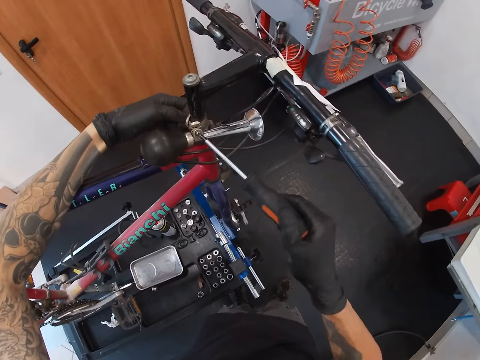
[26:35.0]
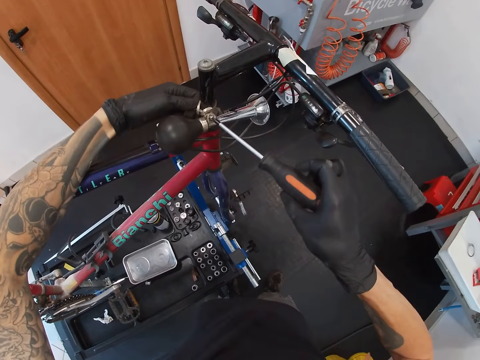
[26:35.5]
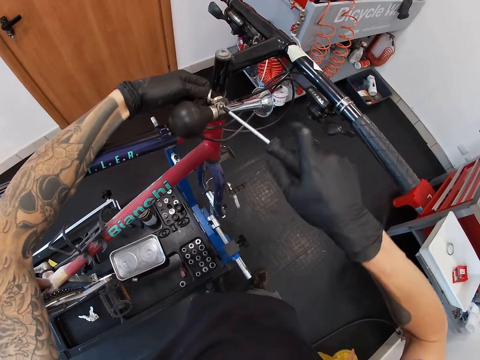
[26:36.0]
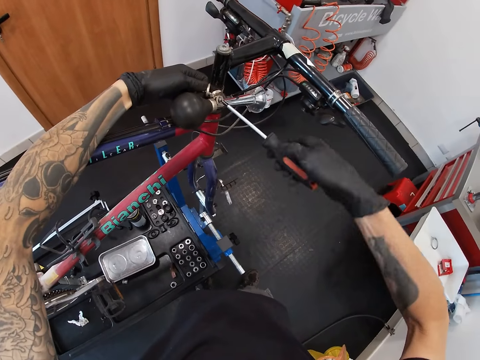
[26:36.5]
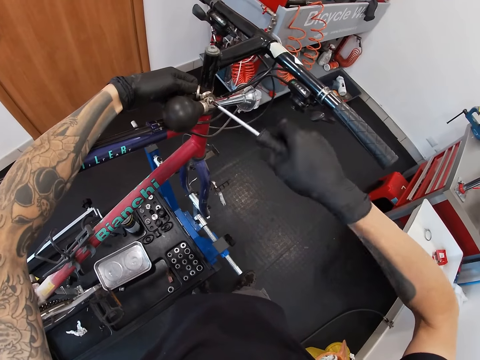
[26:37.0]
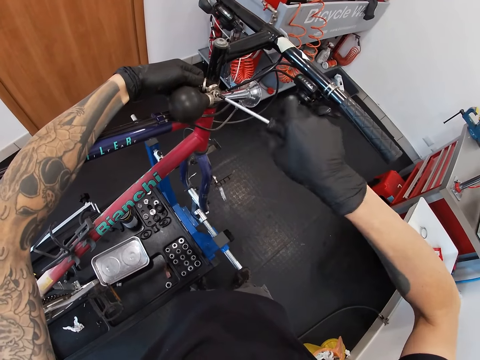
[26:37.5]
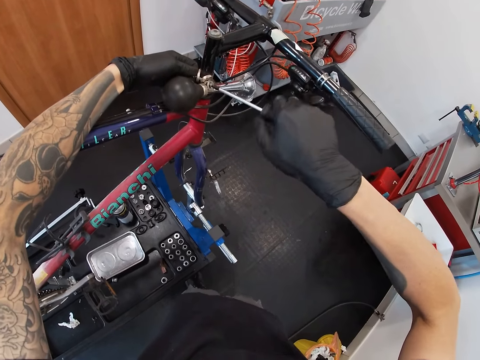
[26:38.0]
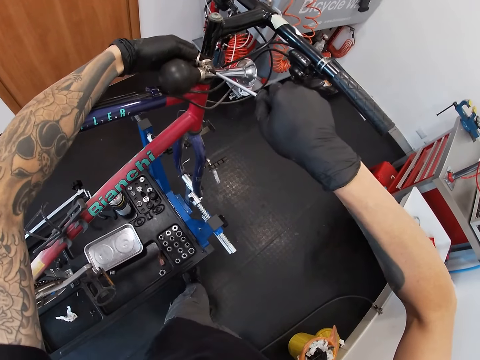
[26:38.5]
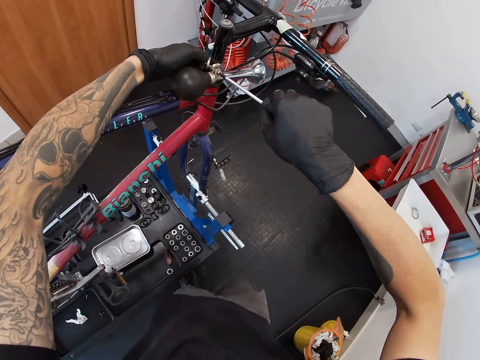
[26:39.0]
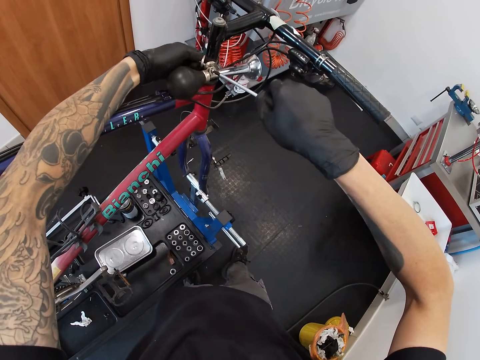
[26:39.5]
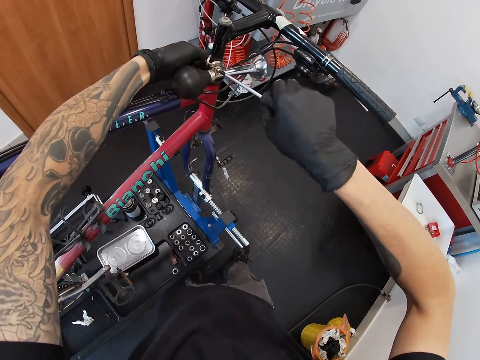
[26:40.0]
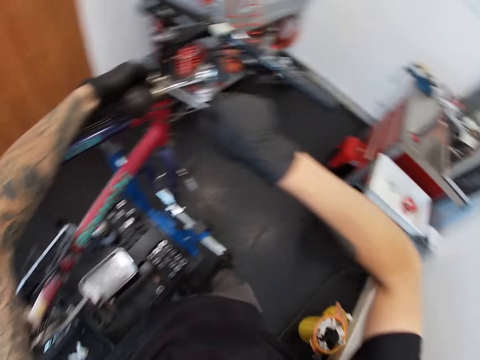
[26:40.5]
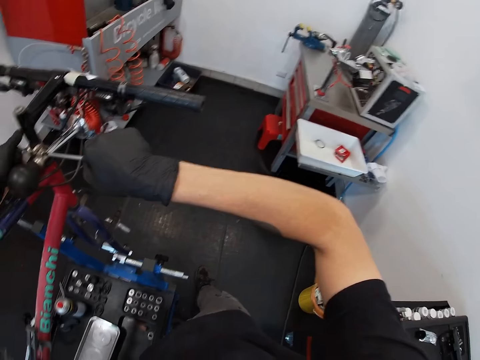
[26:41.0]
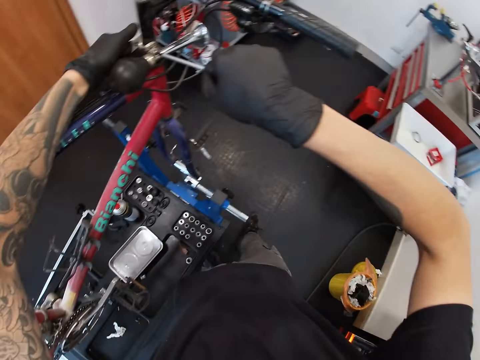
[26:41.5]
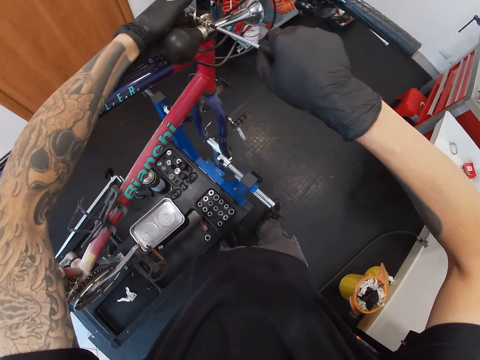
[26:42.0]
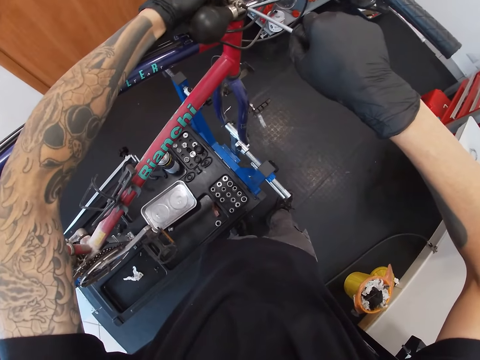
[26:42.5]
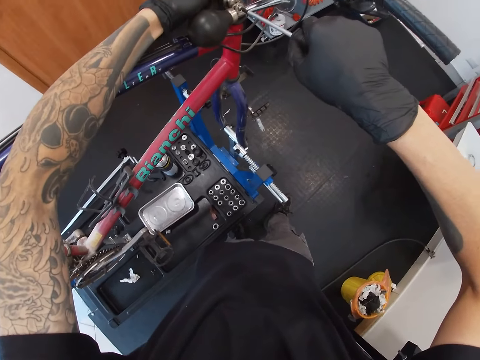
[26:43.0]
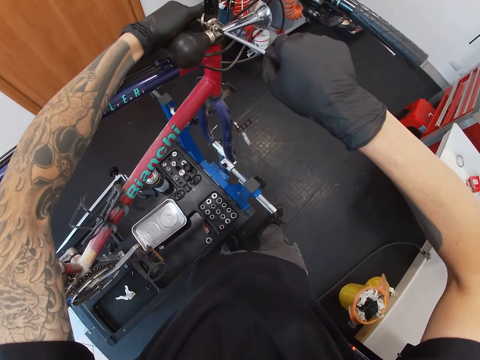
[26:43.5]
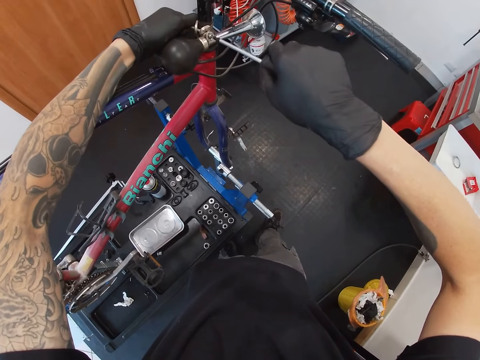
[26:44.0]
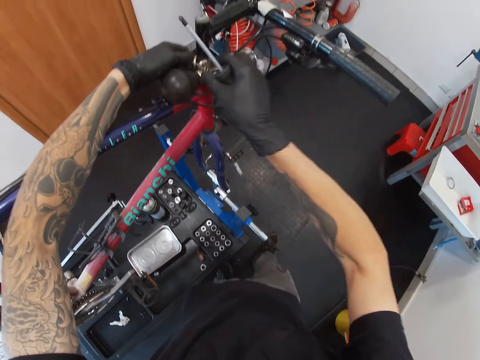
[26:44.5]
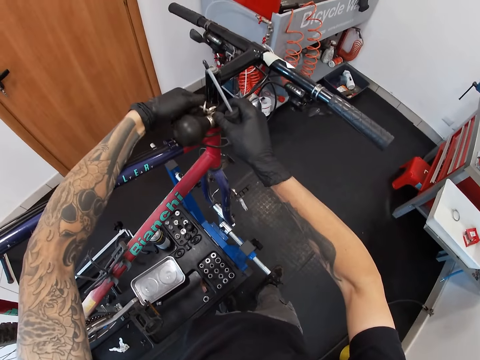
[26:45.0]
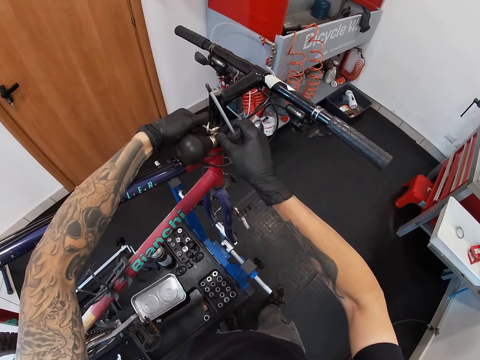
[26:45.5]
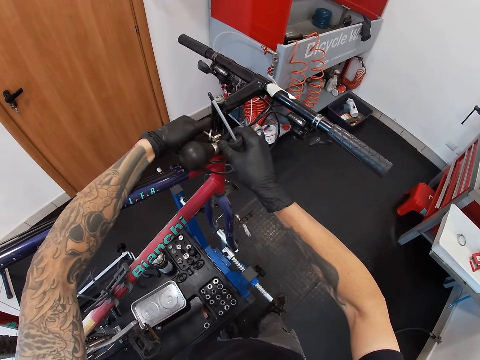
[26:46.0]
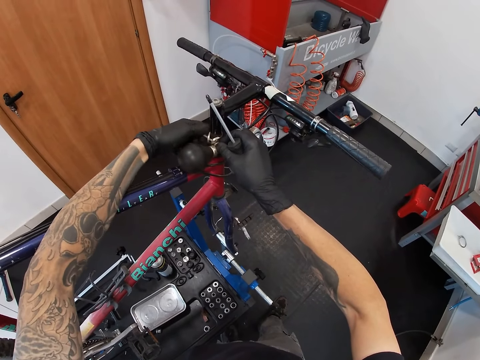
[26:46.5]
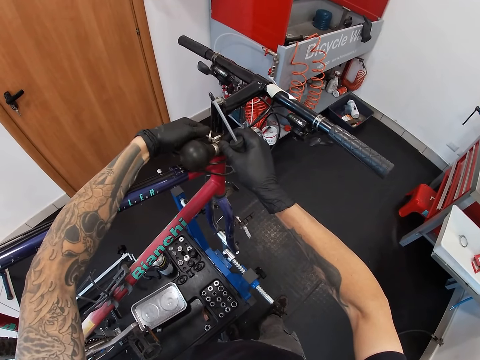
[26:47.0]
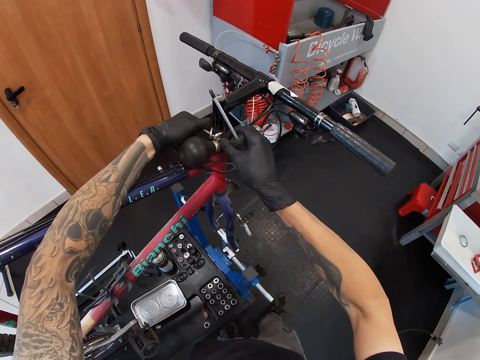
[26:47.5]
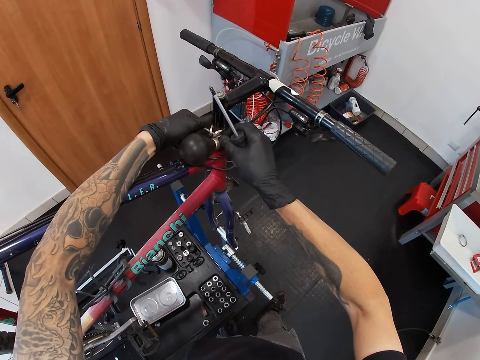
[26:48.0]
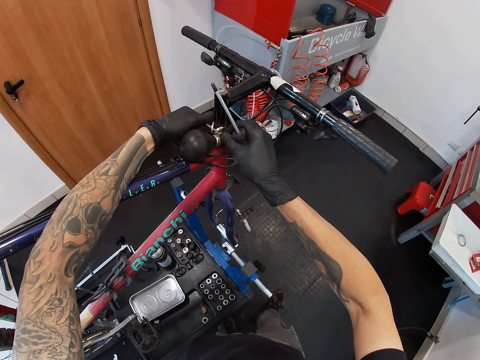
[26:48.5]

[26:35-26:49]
The camera wearer loosens the bulb horn with the screwdriver on his right gloved hand. He removes a screw. He loosens the bulb horn with both gloved hands.

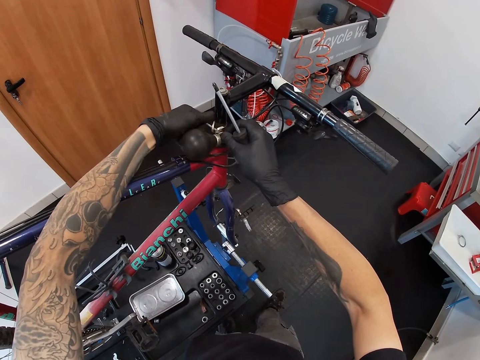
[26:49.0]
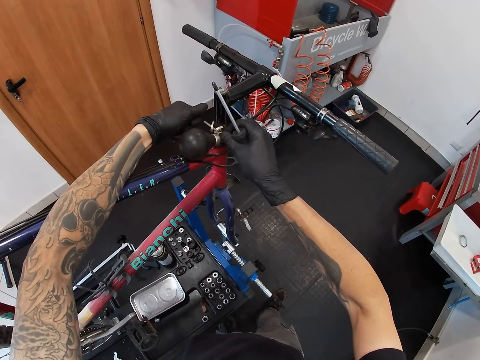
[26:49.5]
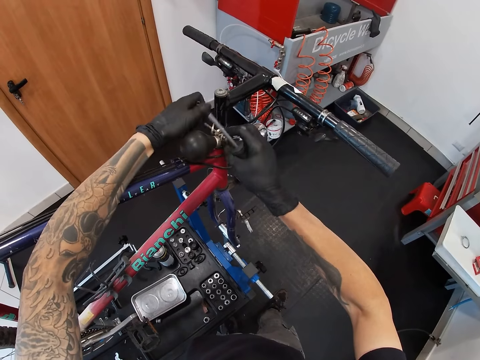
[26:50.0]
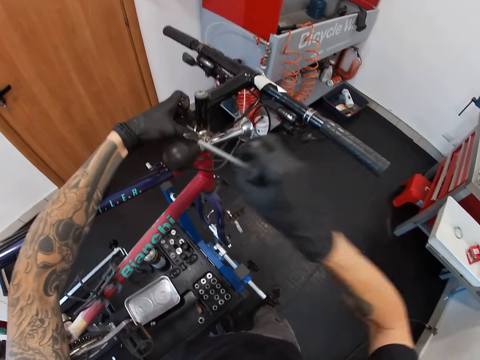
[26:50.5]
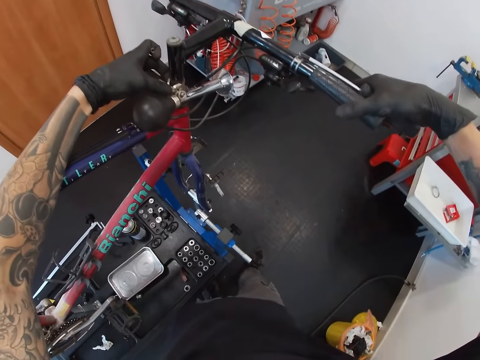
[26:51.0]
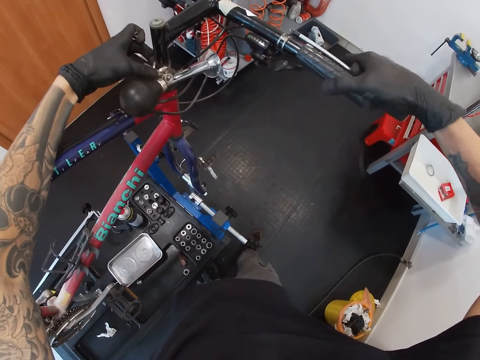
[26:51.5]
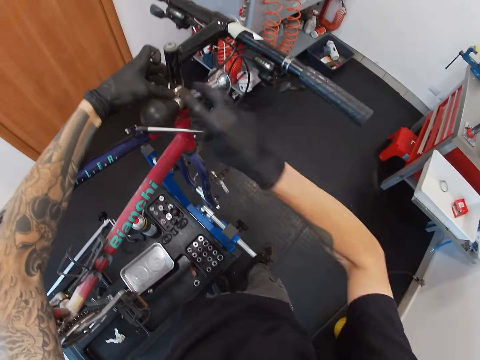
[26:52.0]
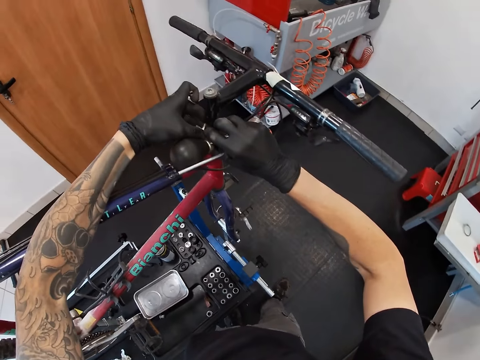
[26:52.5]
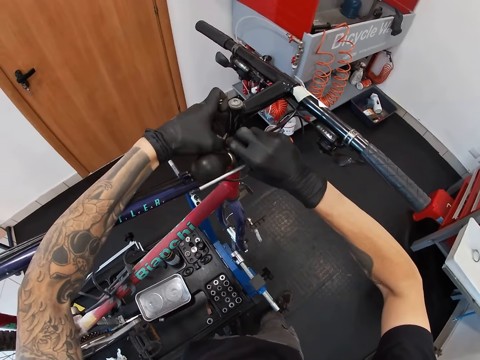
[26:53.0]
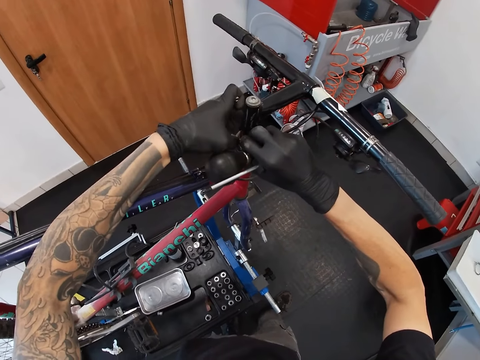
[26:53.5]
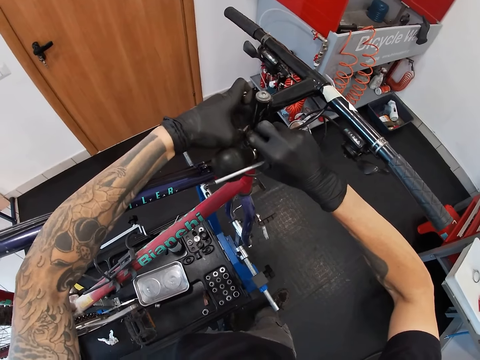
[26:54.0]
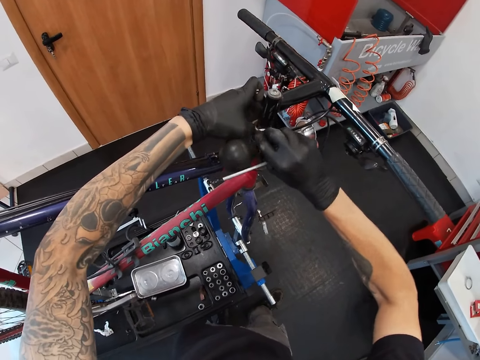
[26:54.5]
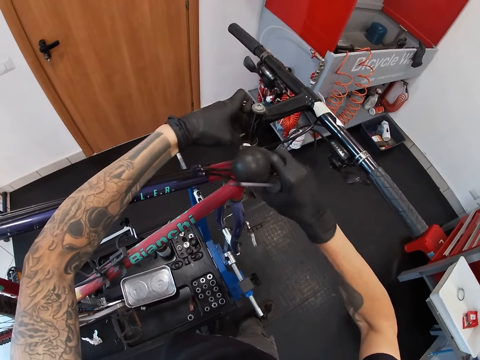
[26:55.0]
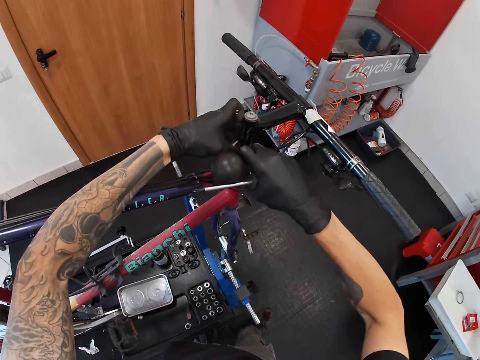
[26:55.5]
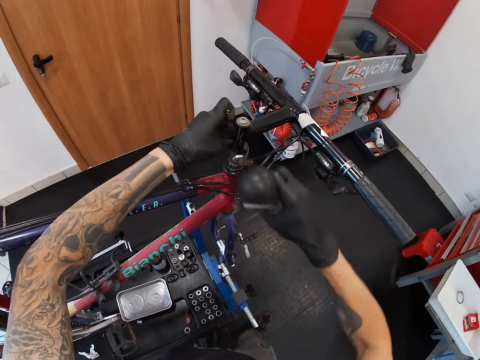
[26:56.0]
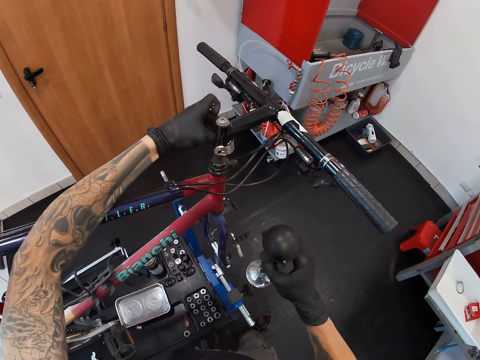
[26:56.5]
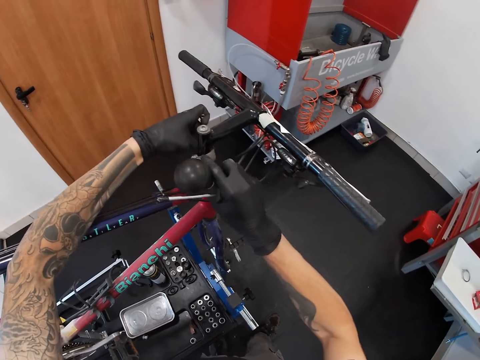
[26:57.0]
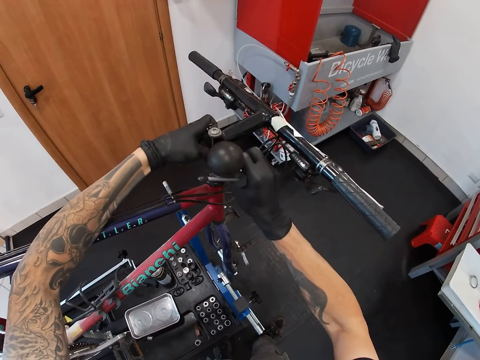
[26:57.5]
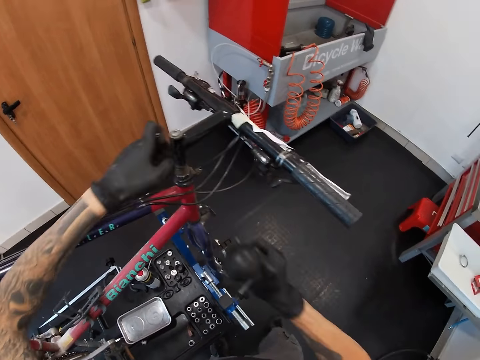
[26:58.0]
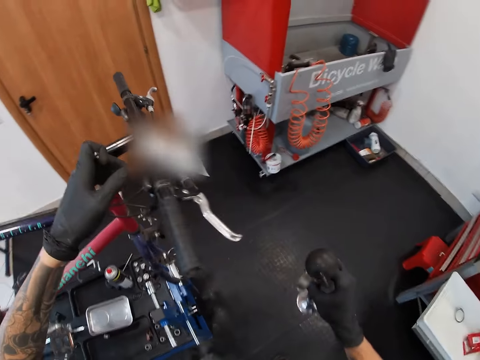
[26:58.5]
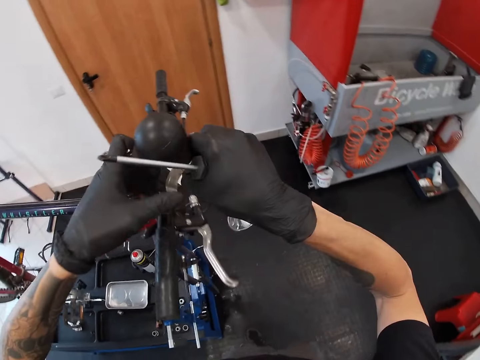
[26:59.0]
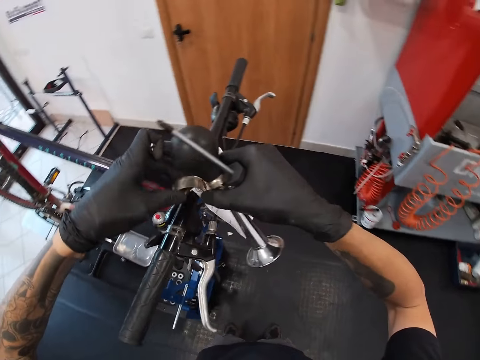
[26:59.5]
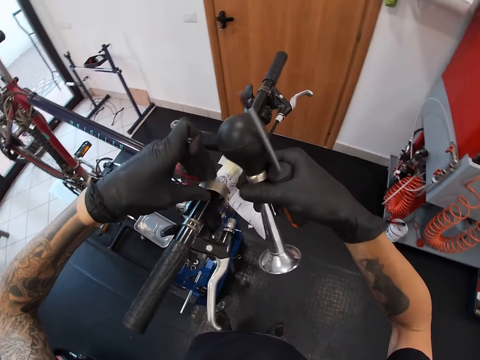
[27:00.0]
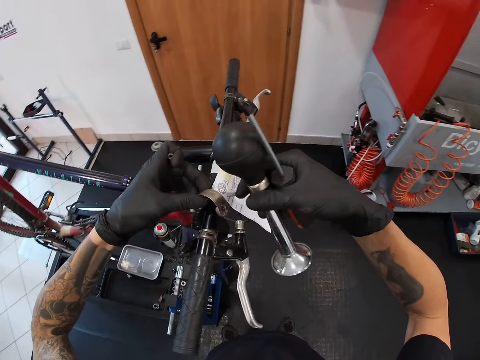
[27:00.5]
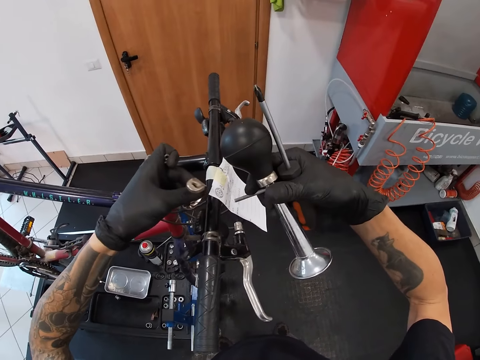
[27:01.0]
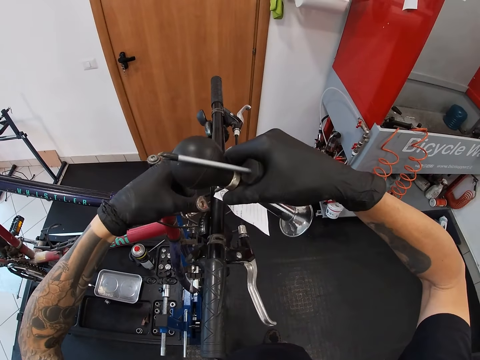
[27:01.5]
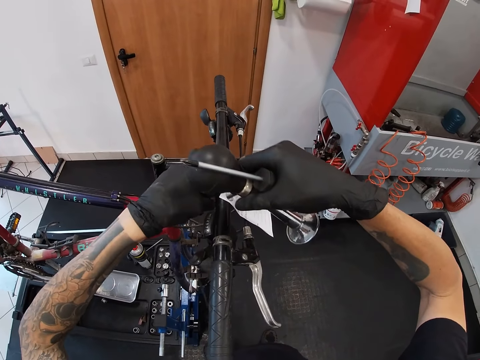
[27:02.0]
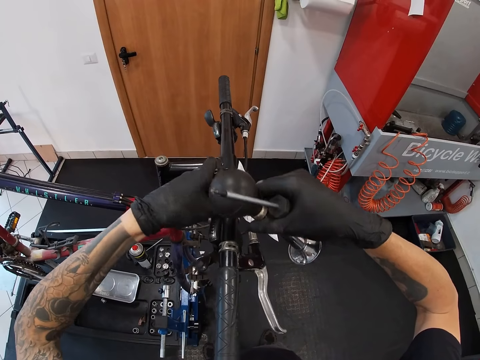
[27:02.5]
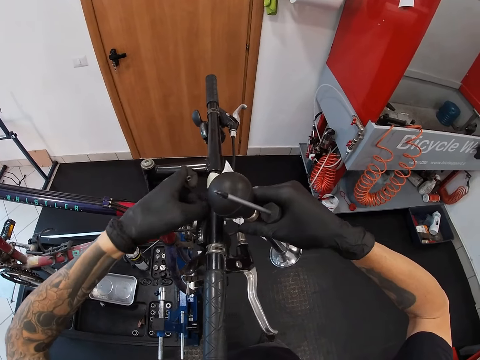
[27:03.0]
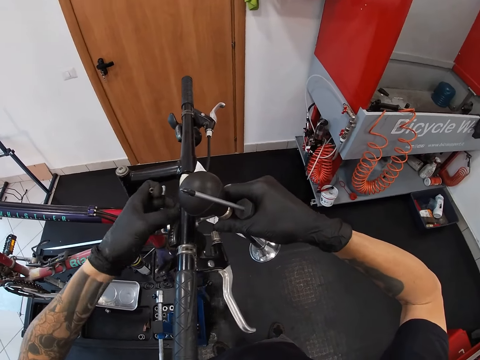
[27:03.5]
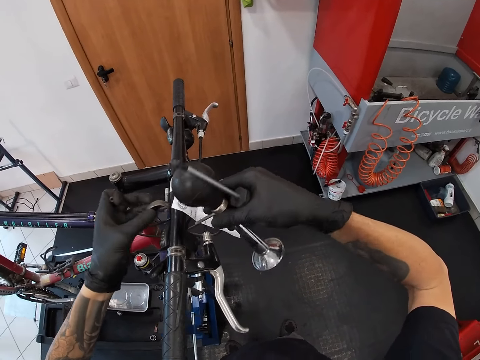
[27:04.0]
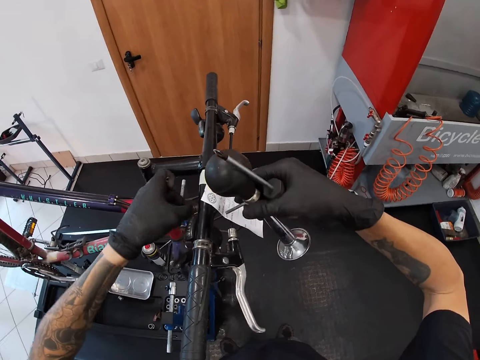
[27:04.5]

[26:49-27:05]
The camera wearer holds the grip of the bicycle with his right gloved hand. He removes the bulb horn from the bicycle with both gloved hands. He holds the horn. He fixes the bulb horn to the stem of the bicycle with both gloved hands.
